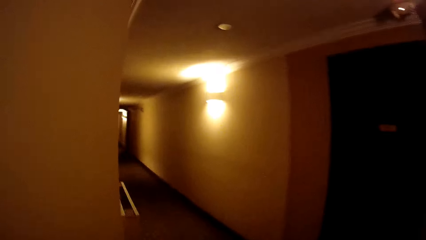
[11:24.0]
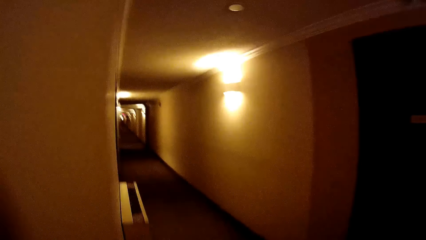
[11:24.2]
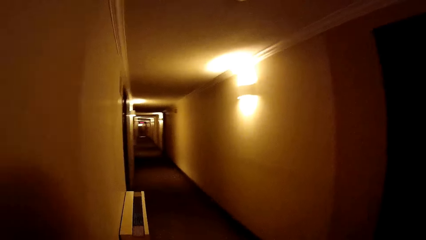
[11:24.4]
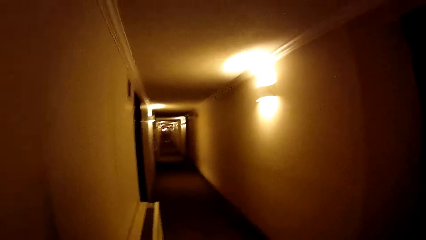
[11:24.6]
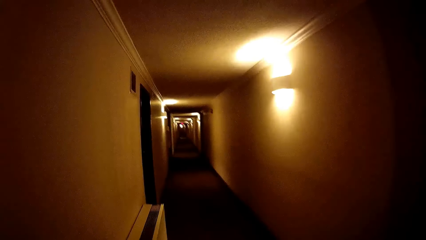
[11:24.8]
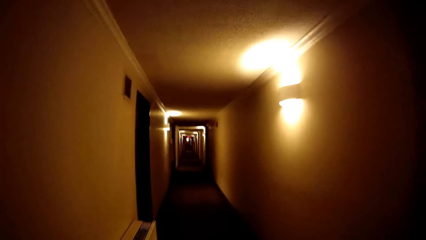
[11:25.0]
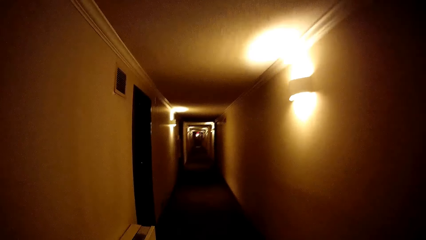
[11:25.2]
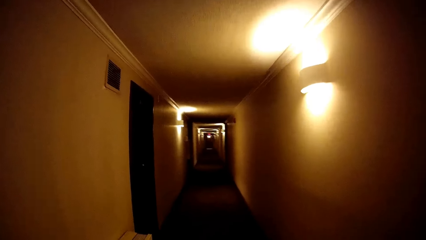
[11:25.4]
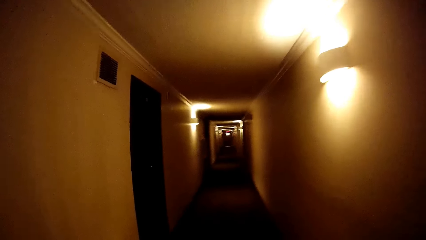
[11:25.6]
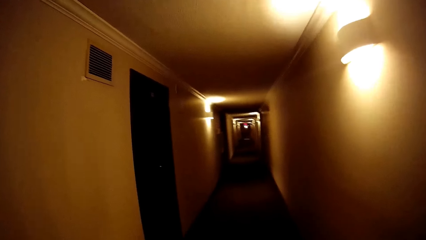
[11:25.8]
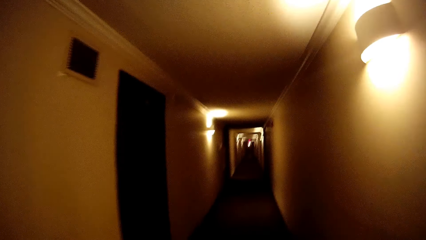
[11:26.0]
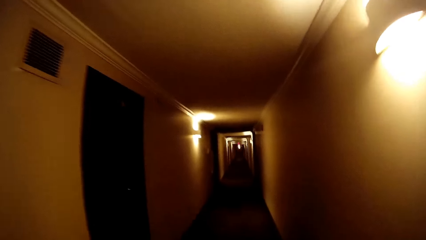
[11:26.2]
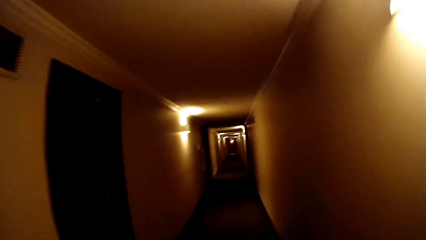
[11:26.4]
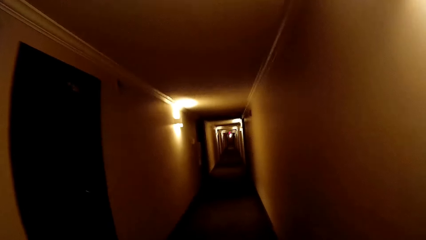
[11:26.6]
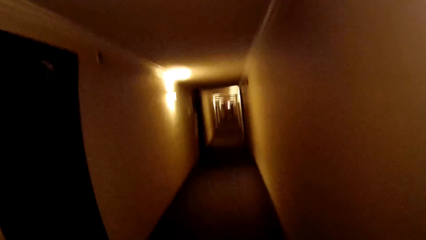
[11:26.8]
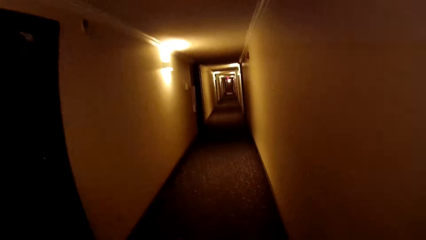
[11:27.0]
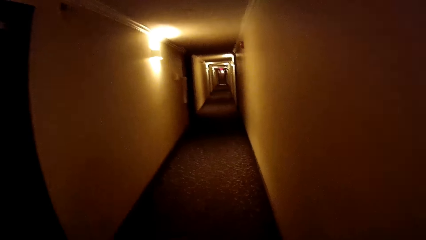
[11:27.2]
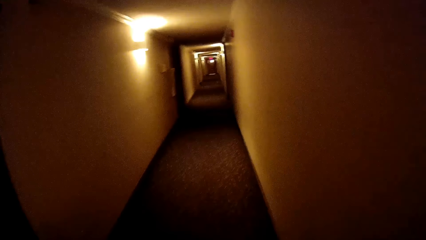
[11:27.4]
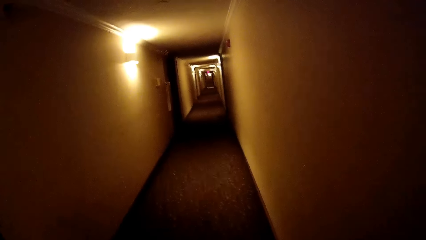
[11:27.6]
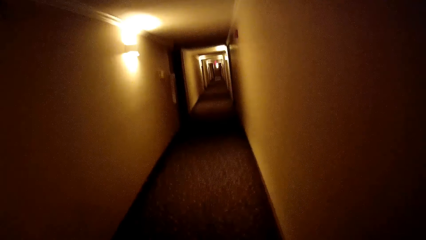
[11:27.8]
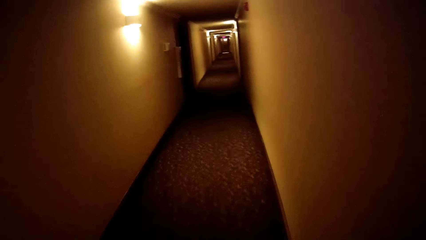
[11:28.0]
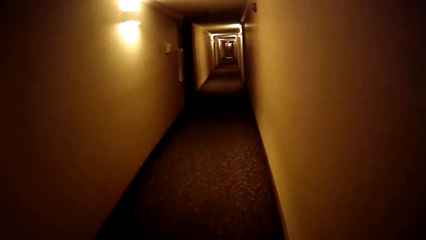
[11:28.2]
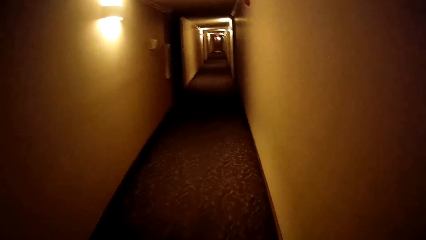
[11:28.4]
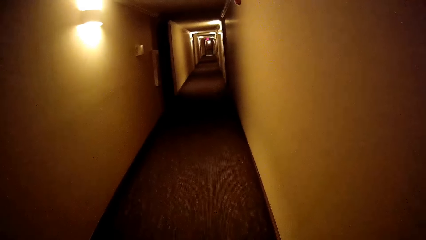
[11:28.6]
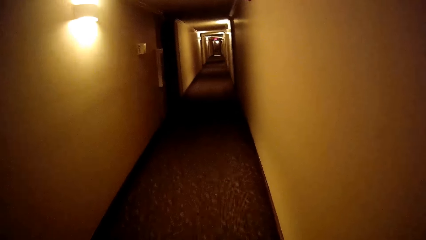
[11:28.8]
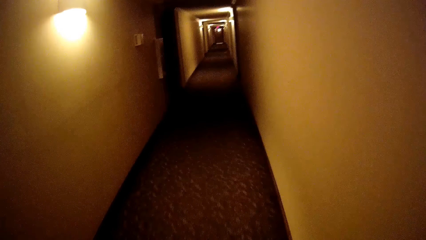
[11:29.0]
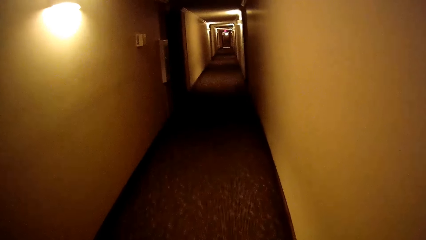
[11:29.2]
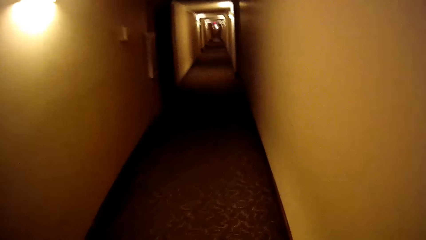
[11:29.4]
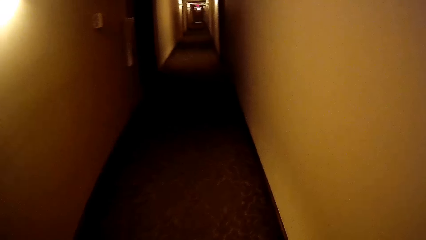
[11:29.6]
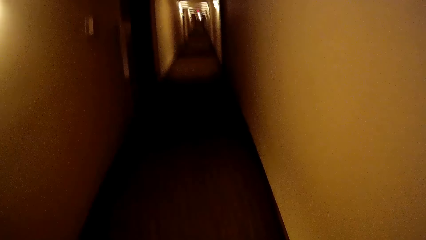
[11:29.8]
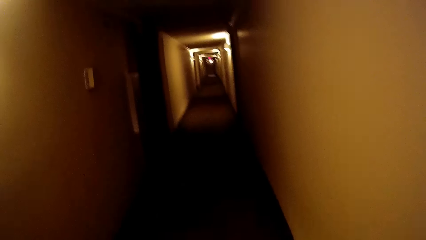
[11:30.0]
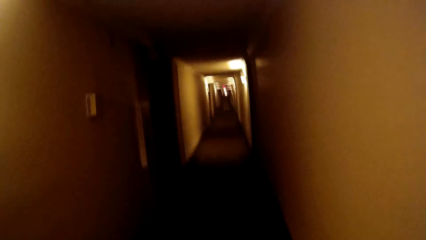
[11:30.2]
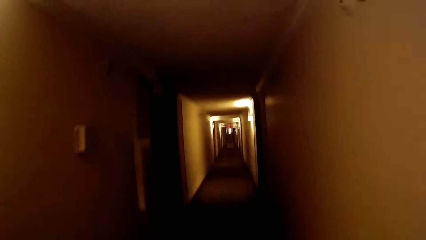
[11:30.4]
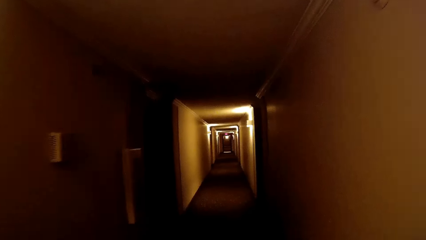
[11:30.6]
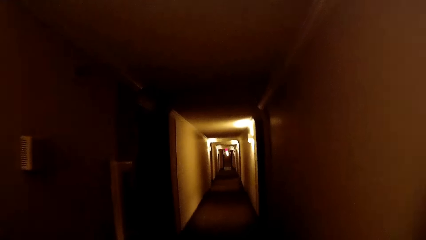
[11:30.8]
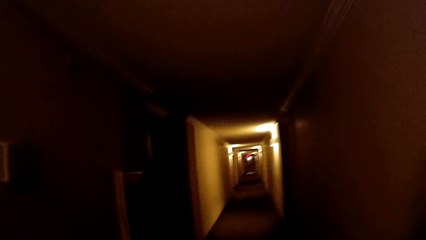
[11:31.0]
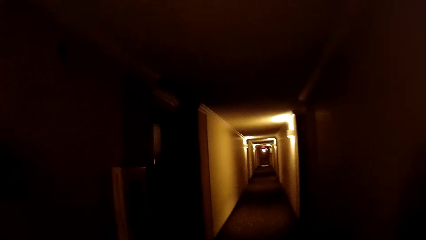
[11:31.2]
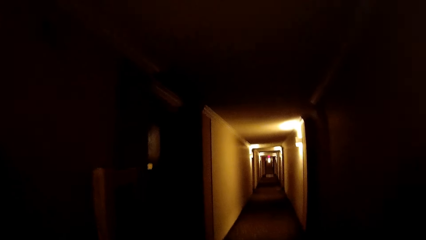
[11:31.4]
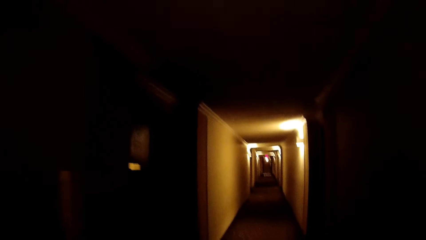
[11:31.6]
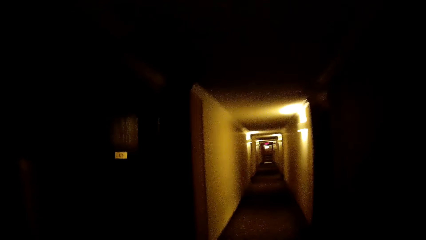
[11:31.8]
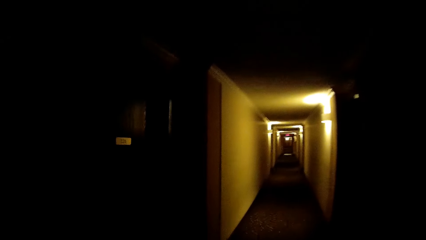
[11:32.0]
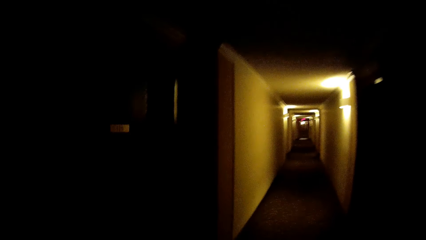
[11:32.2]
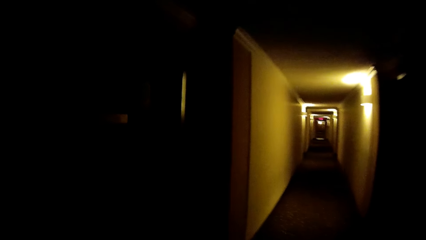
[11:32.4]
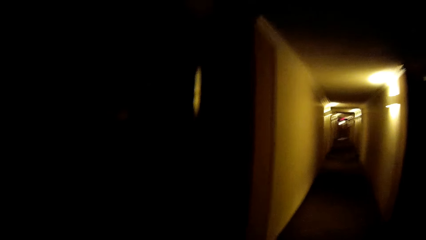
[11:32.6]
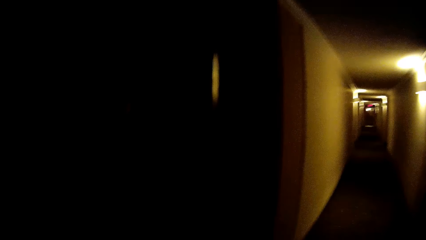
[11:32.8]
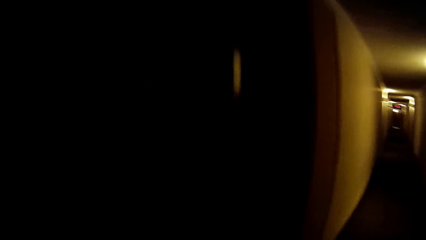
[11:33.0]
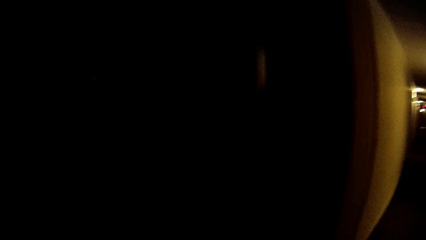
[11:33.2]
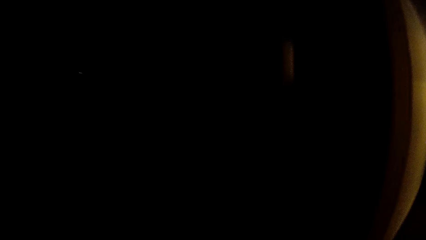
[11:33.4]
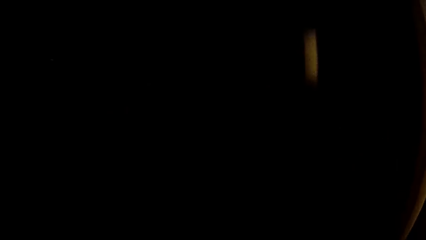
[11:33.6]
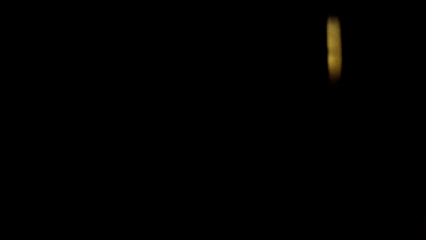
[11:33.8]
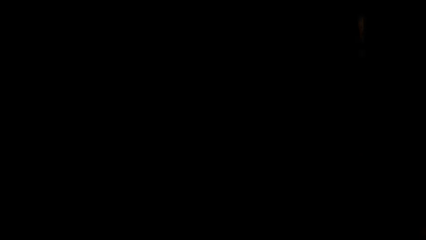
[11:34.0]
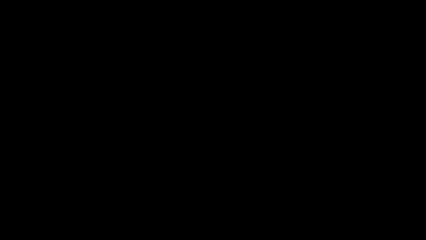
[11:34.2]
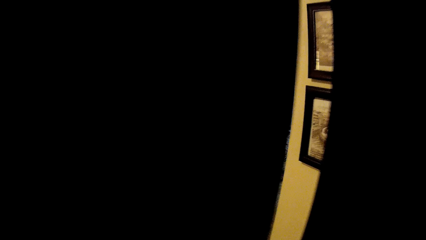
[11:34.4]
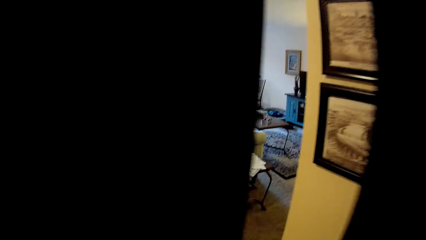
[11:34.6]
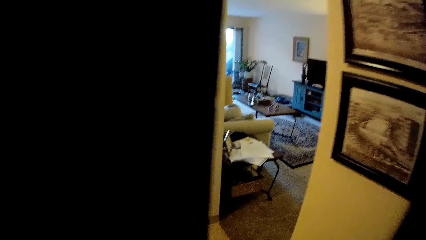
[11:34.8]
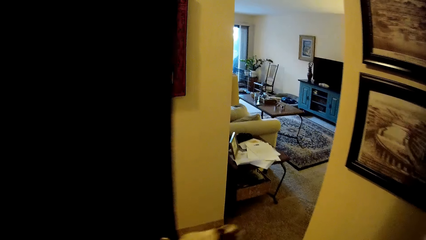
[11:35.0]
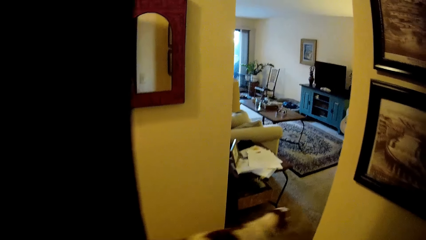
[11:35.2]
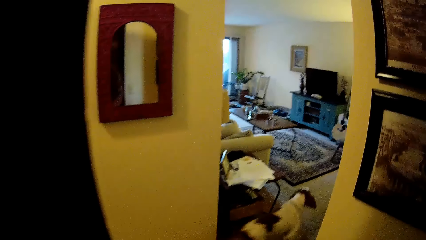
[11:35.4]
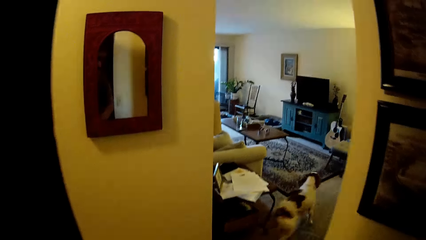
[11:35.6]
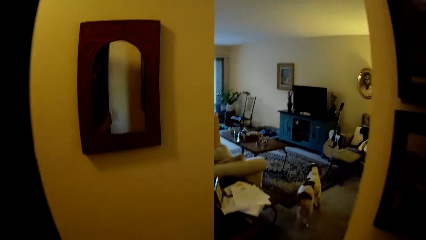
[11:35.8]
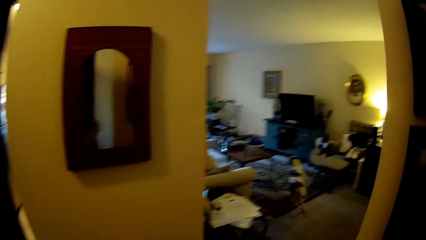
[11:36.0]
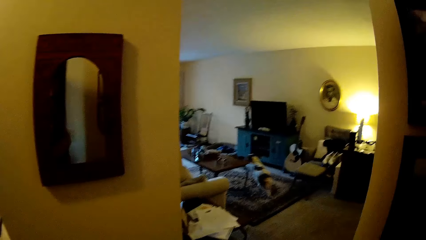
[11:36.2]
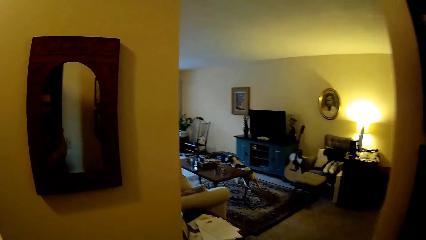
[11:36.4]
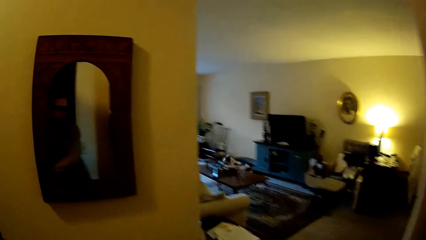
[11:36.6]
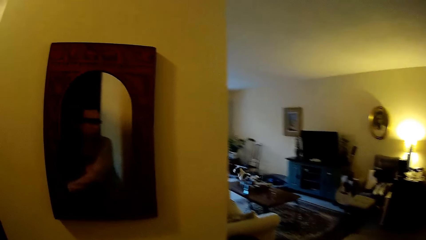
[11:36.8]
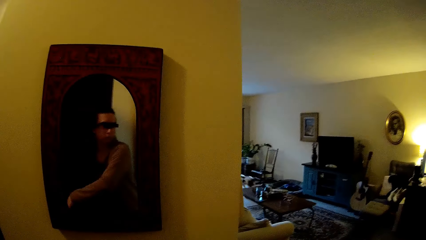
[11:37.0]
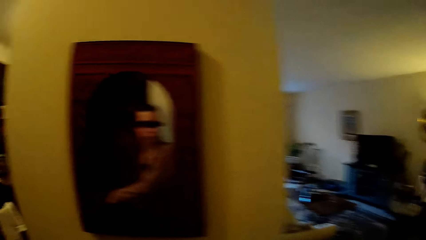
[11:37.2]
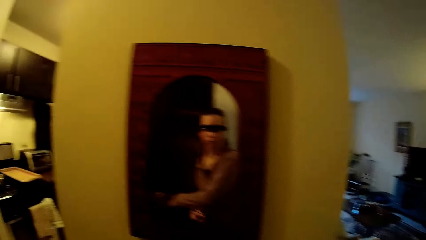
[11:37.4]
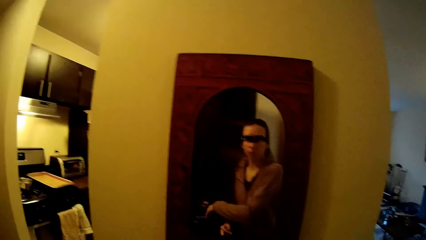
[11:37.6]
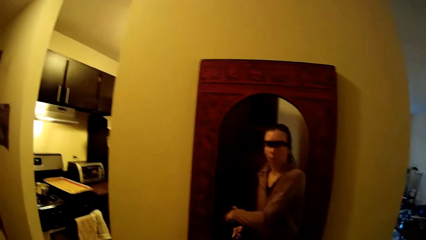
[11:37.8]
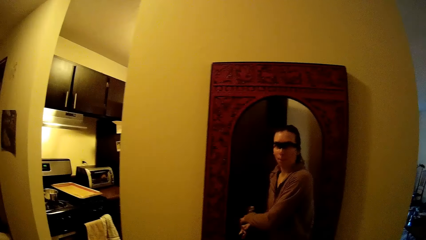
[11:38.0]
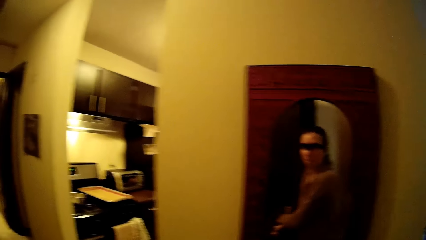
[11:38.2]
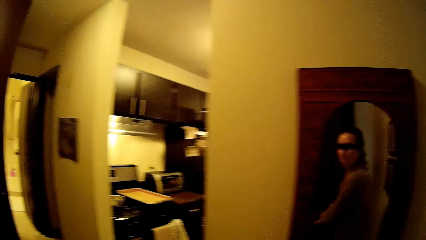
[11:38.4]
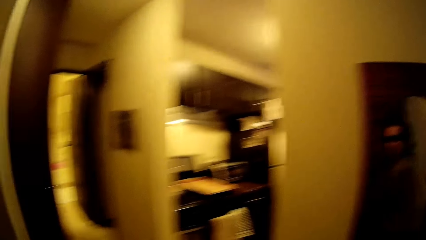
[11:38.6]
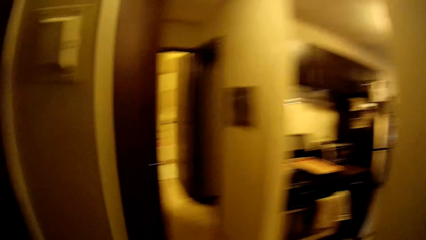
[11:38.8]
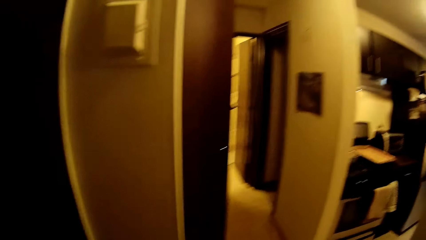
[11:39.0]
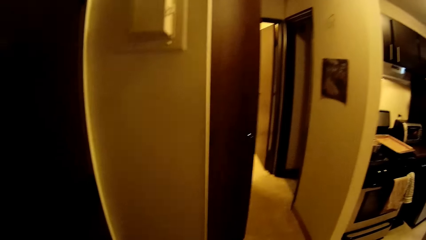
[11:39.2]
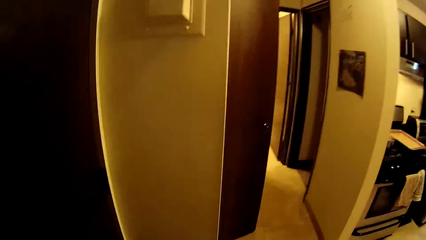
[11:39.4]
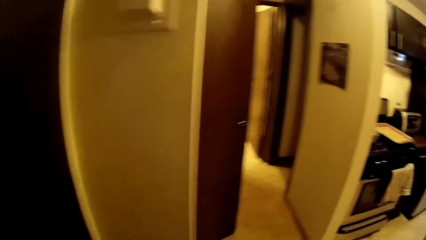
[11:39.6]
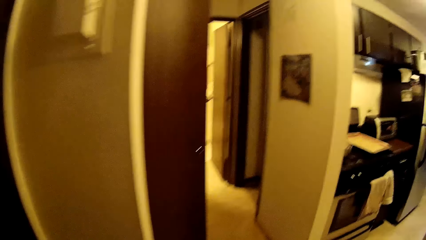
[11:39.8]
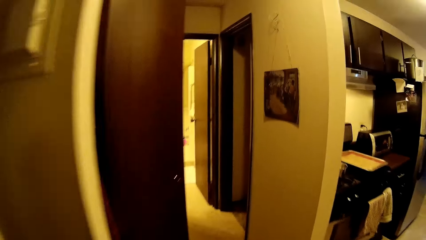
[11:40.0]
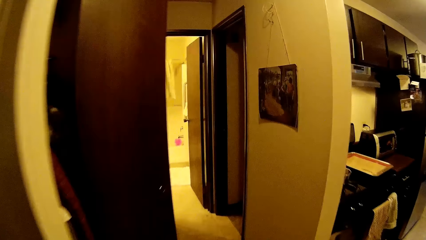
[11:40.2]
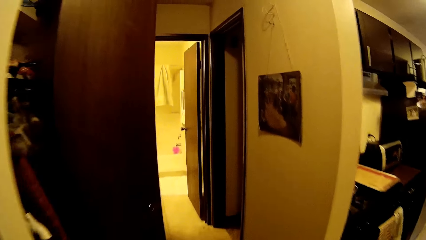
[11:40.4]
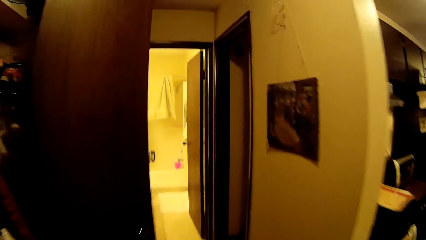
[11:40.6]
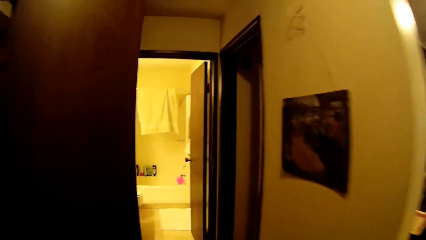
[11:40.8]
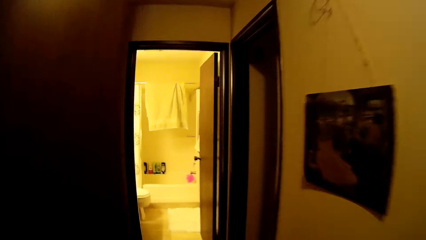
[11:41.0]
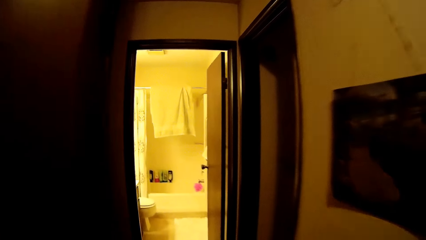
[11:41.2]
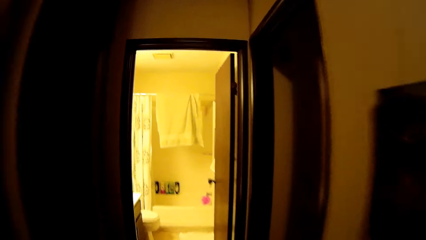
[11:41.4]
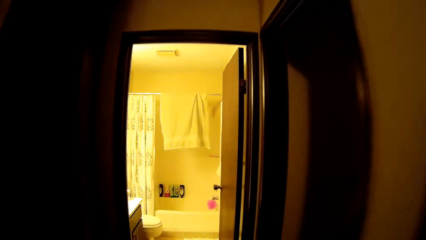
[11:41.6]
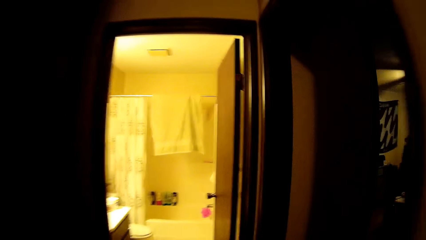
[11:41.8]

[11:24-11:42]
The camera wearer opens the door with her left hand. The dog runs around the living room. The camera wearer looks in the mirror. She looks around and walks.
